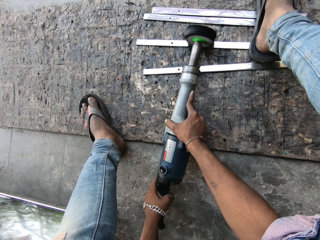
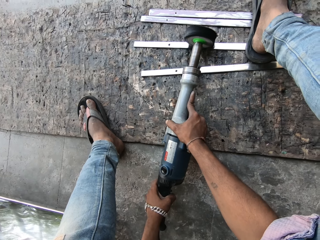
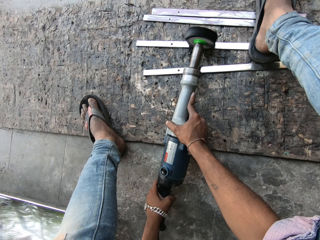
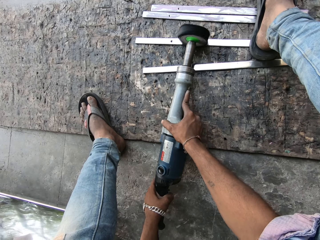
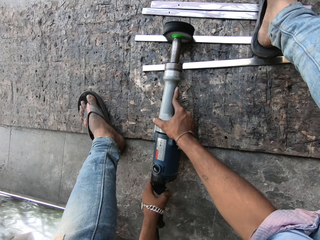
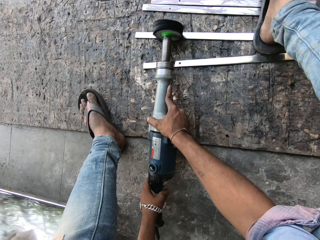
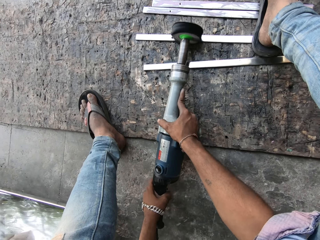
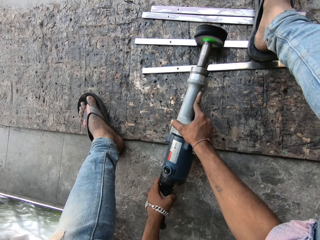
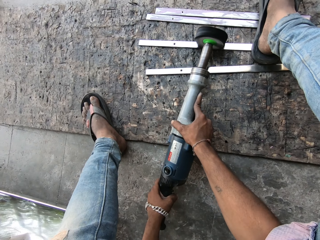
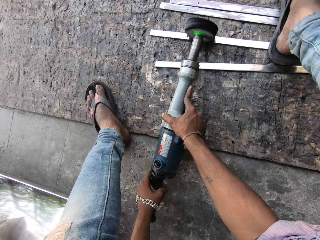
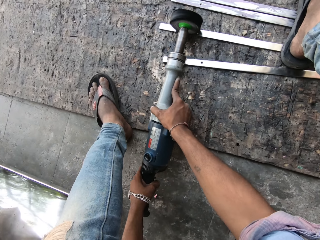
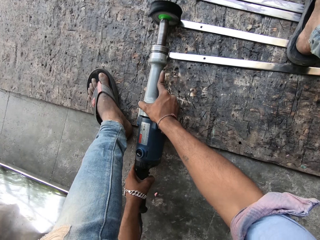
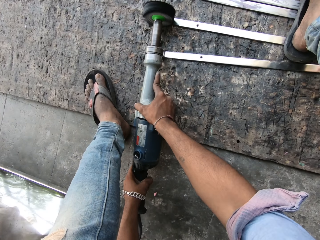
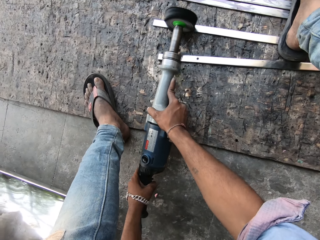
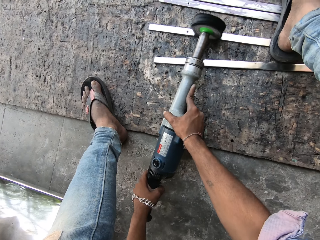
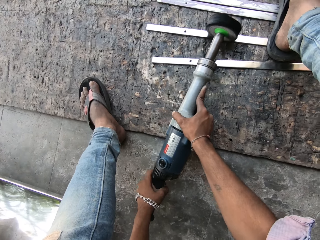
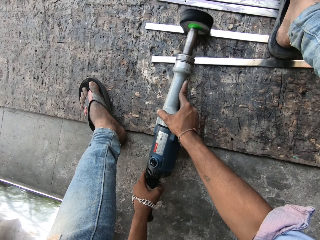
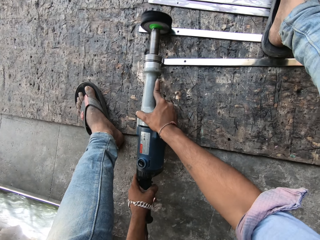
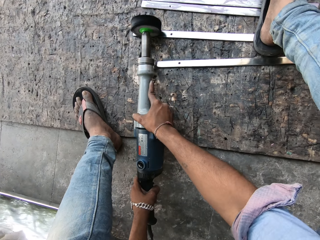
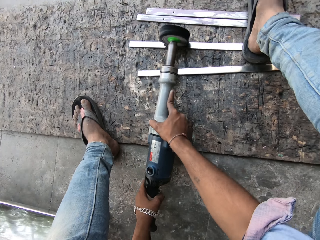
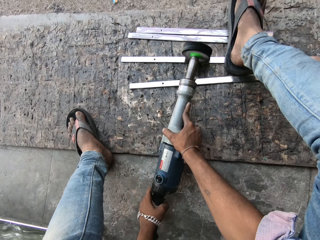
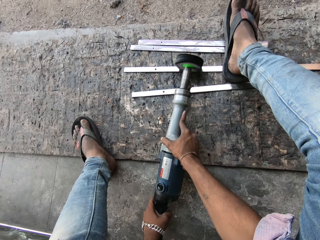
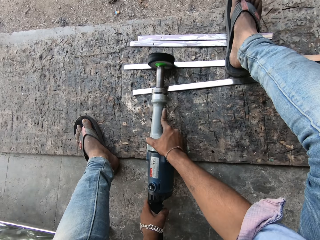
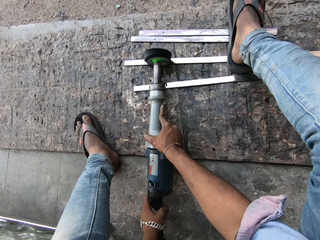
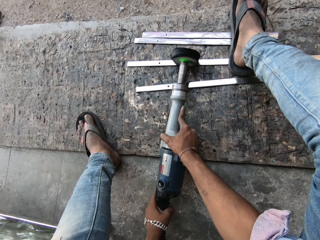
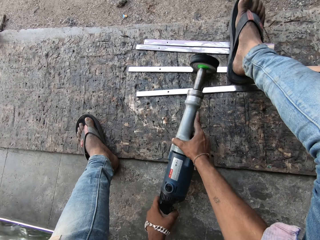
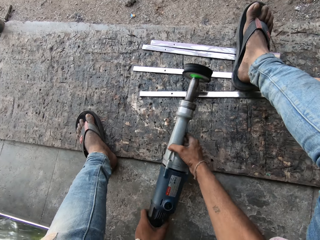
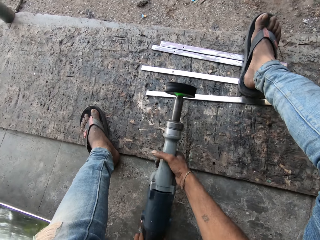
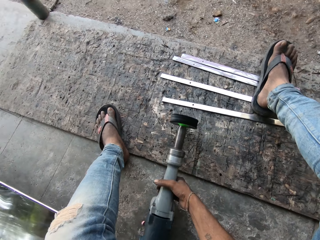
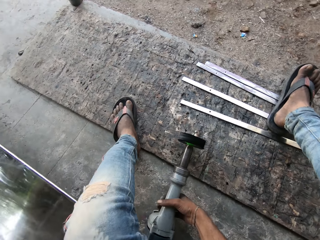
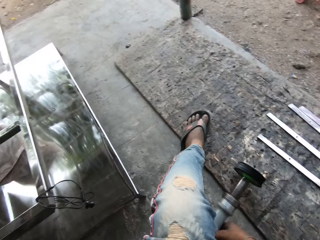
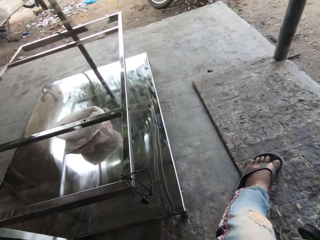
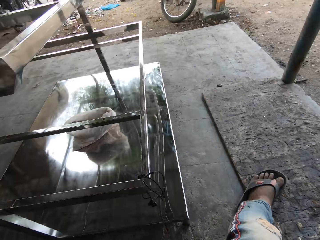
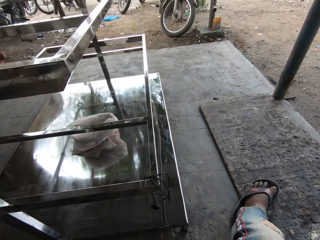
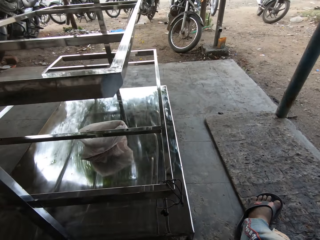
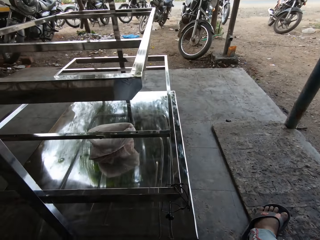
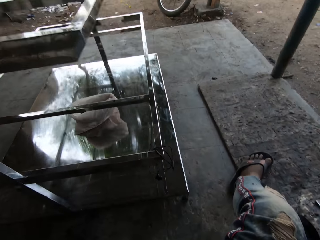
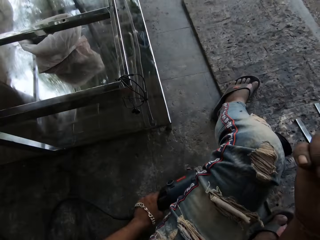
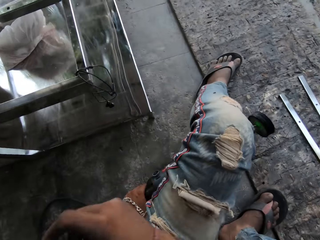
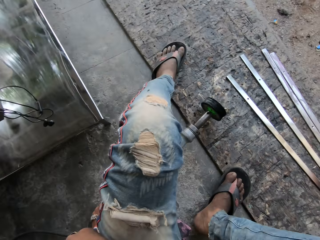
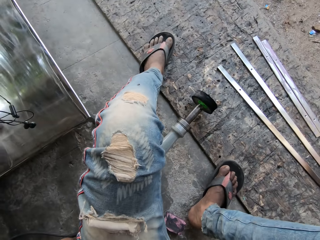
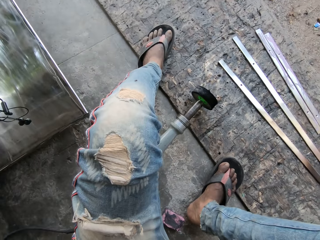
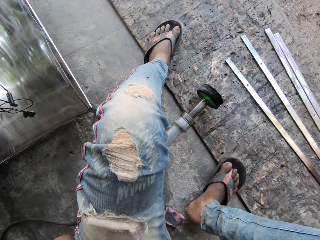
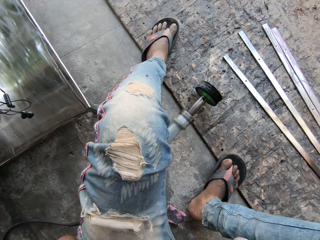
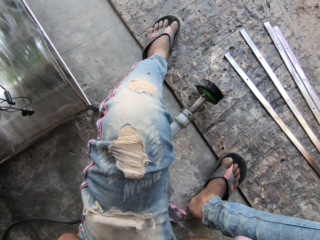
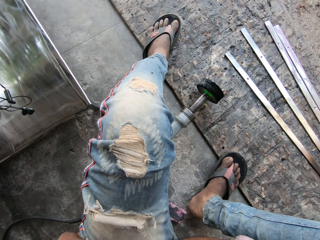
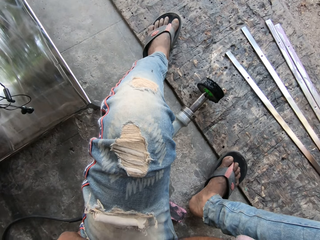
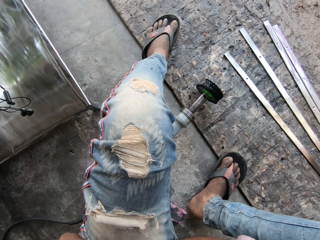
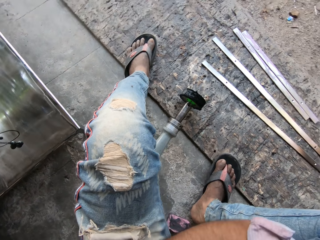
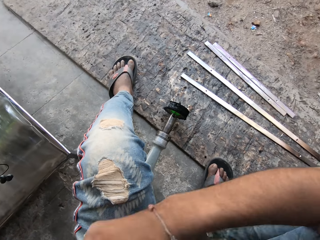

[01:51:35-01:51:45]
The camera wearer puts the polisher on the floor. He moves his hand.

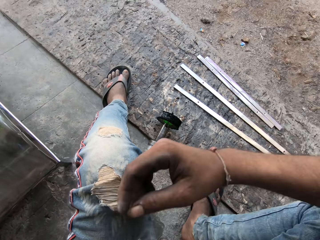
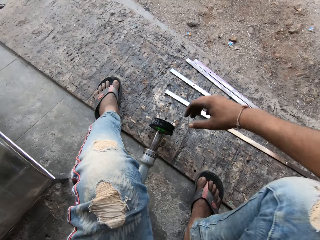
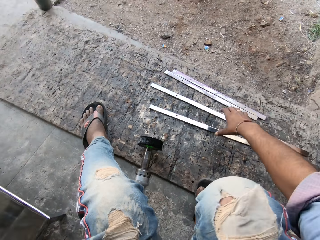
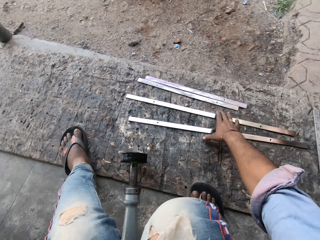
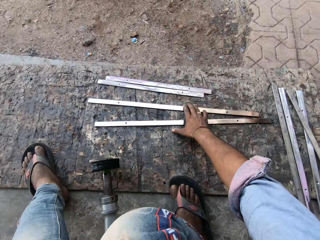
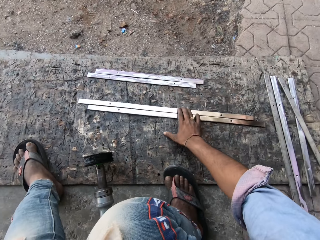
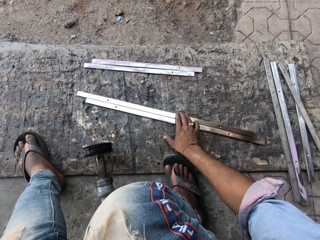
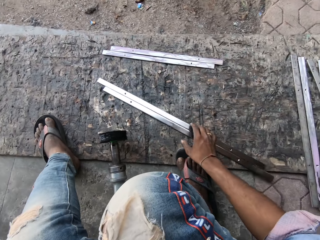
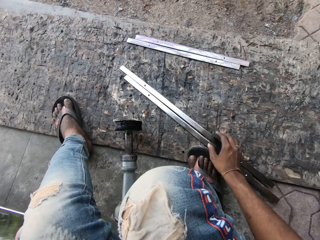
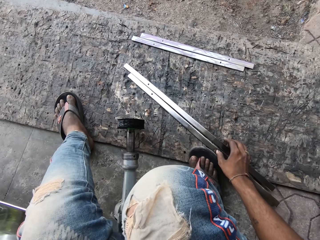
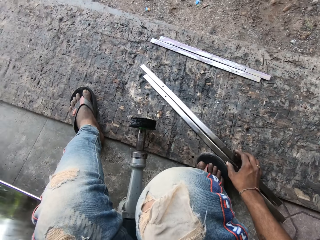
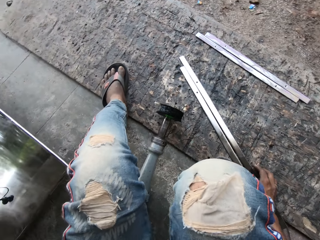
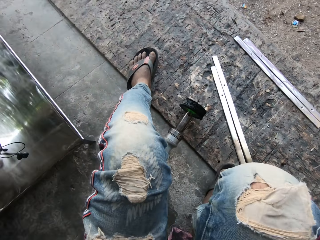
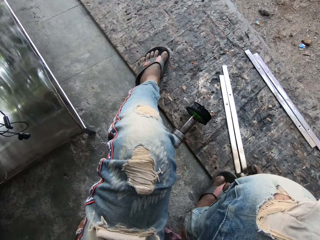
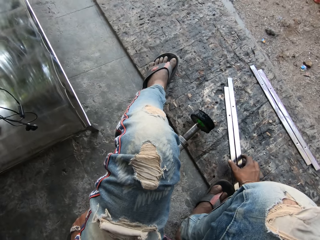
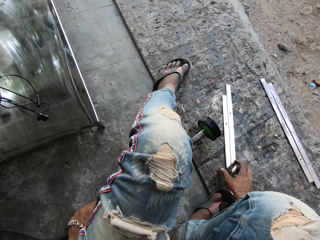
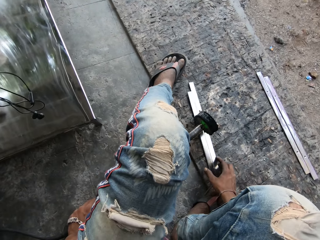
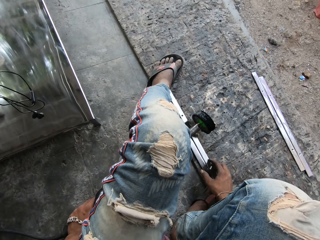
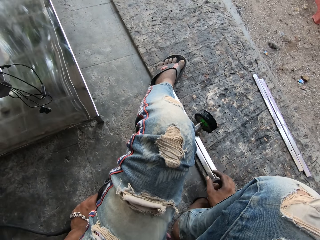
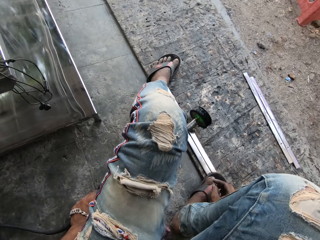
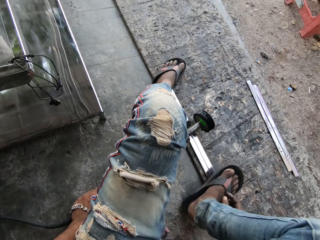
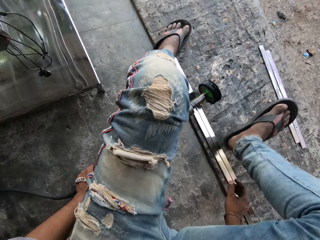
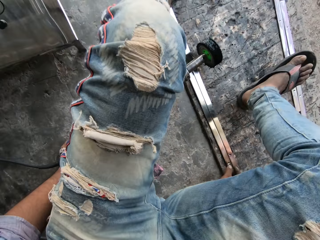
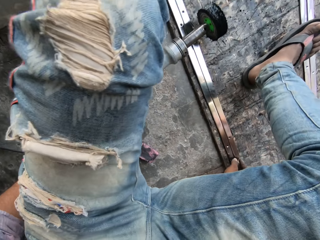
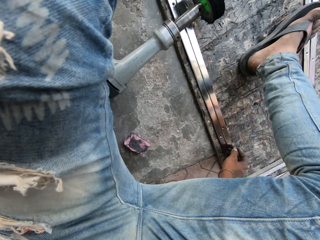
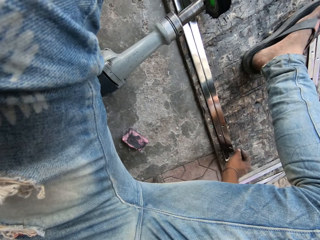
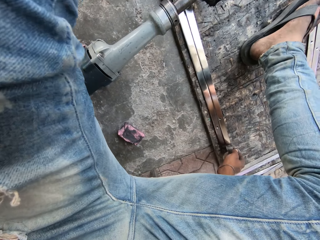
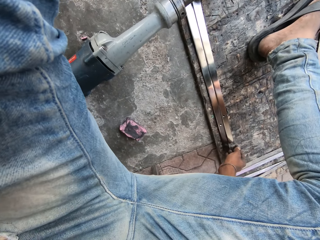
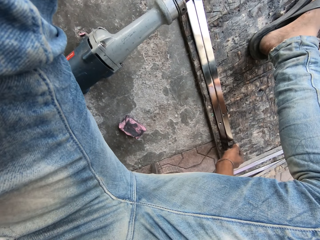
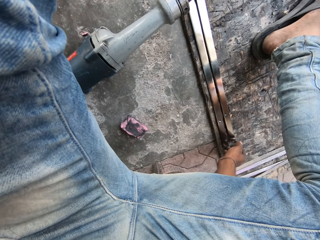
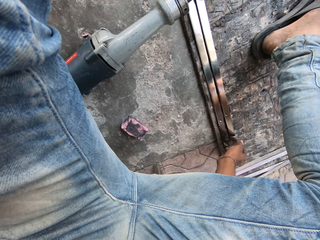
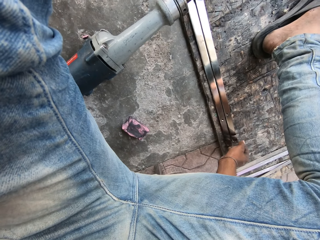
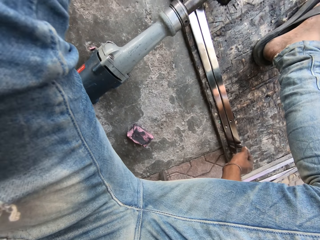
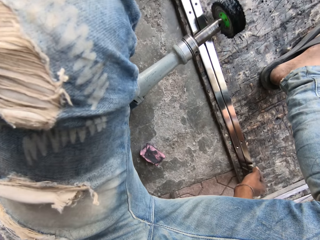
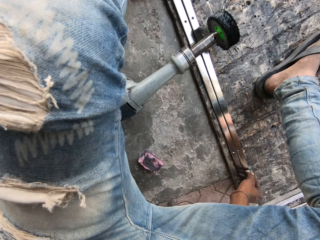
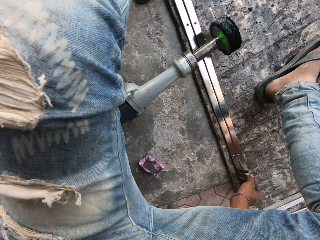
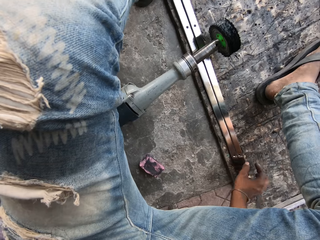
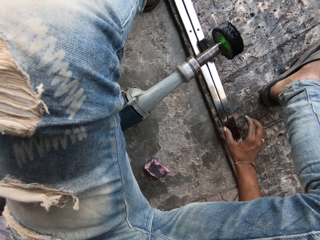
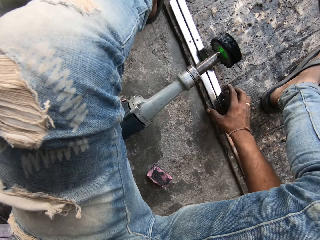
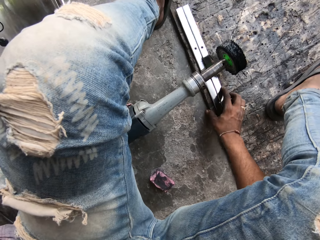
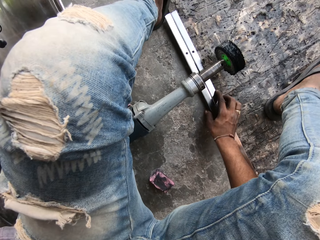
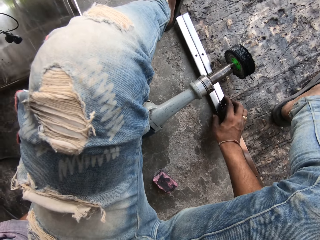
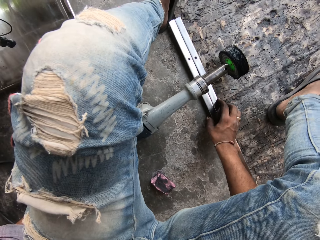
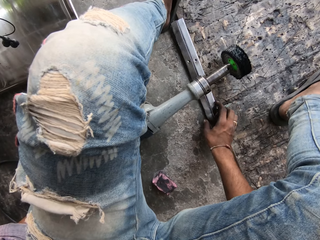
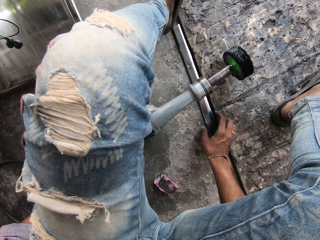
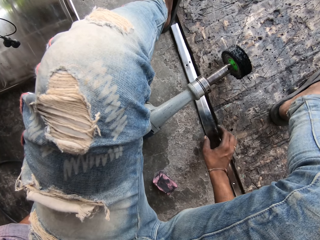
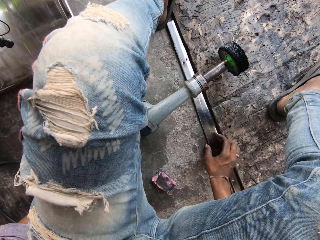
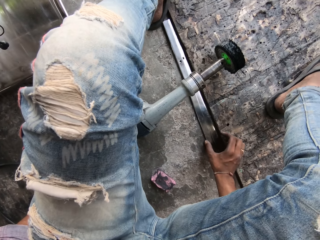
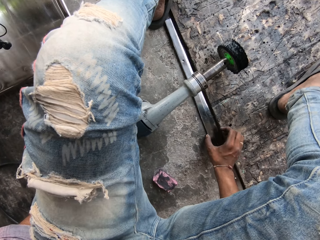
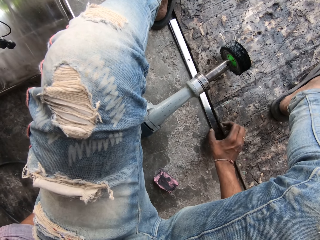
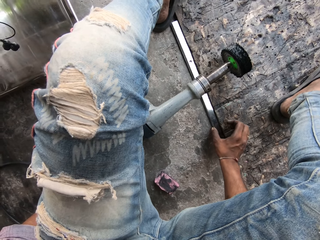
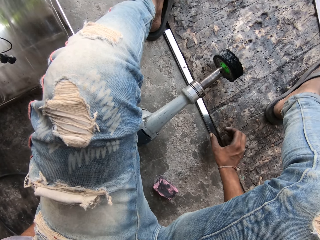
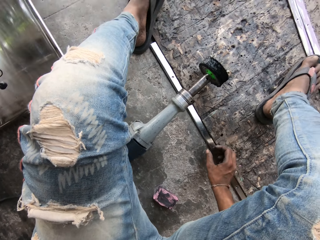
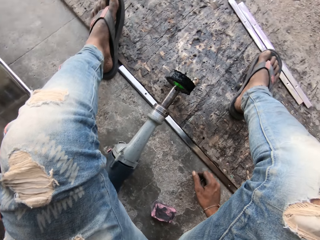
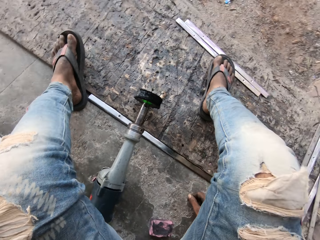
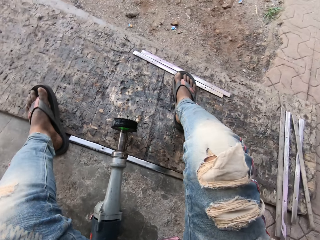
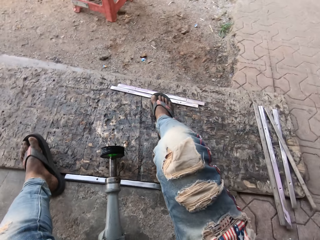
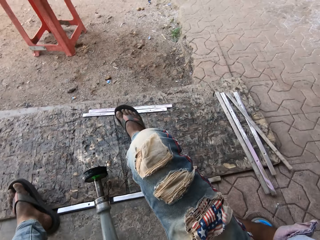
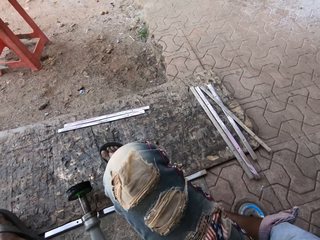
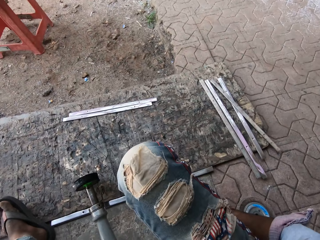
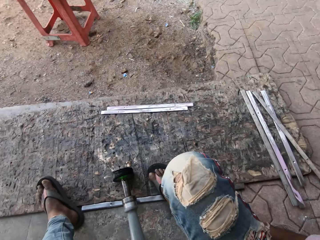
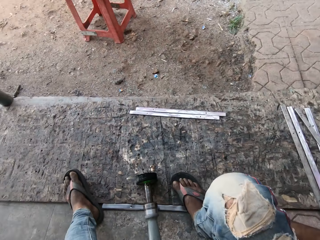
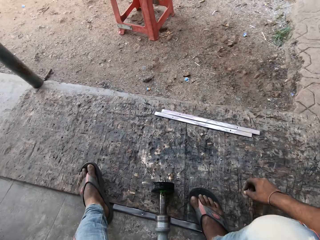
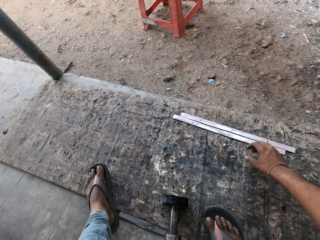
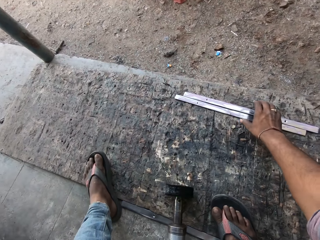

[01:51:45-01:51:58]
The camera wearer aligns the metal bars together. He moves the metal strips. He lifts his leg and aligns the metal bars together.
